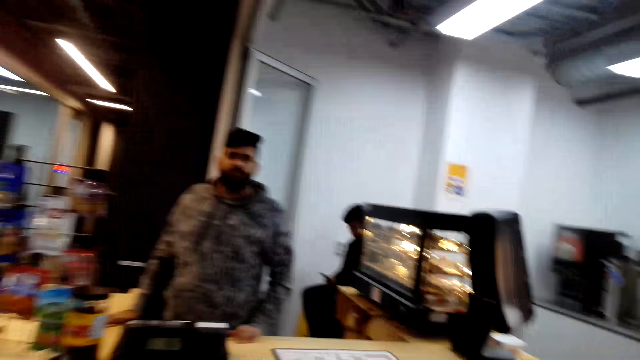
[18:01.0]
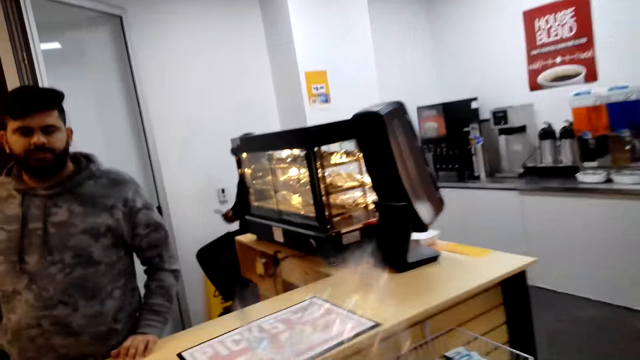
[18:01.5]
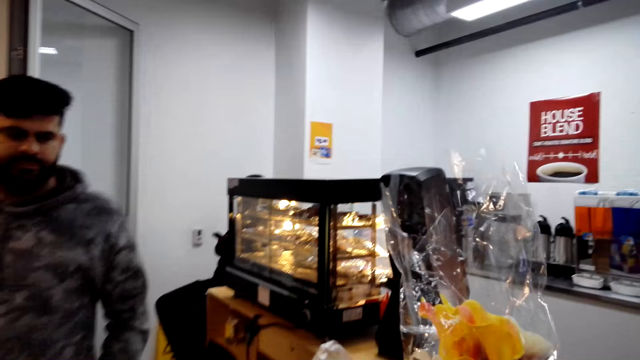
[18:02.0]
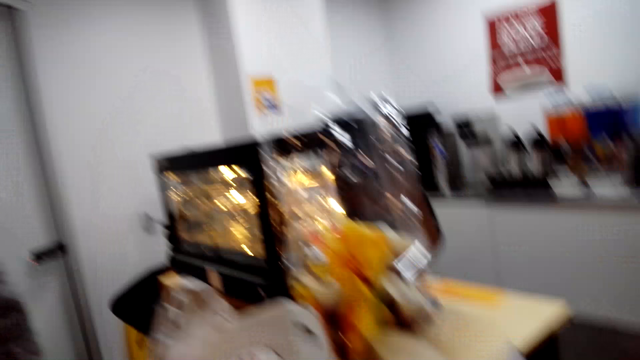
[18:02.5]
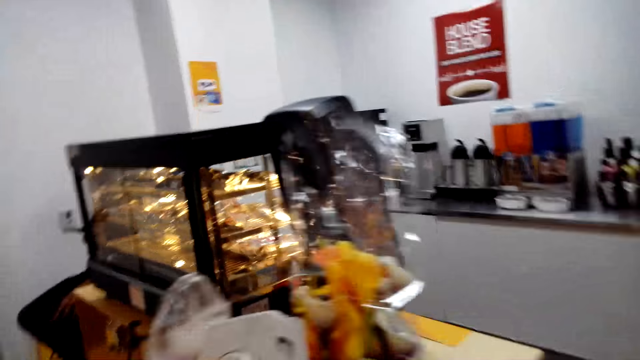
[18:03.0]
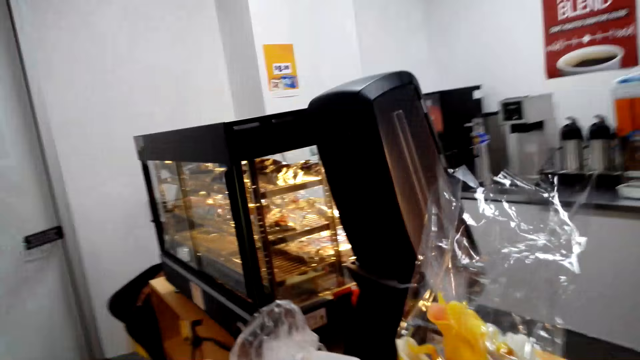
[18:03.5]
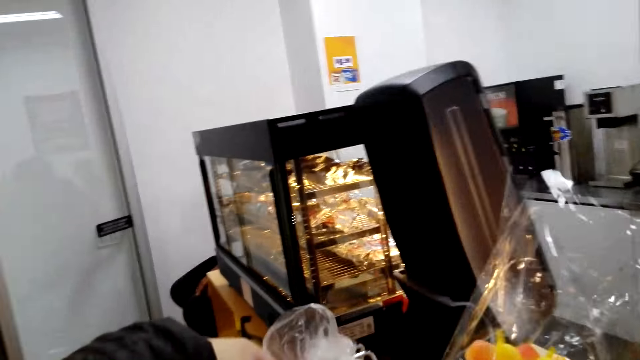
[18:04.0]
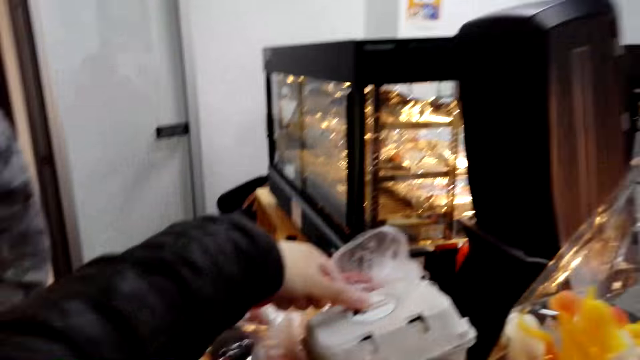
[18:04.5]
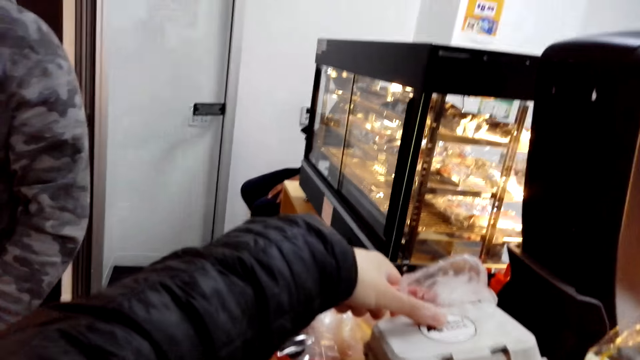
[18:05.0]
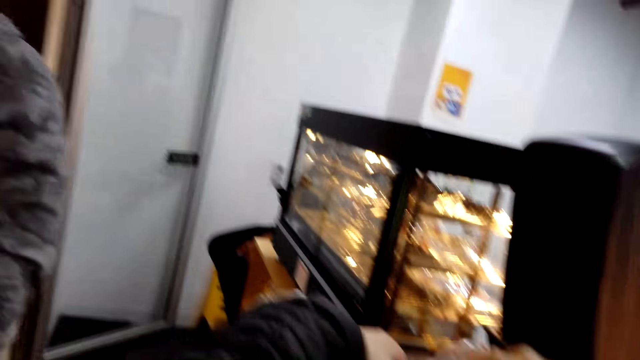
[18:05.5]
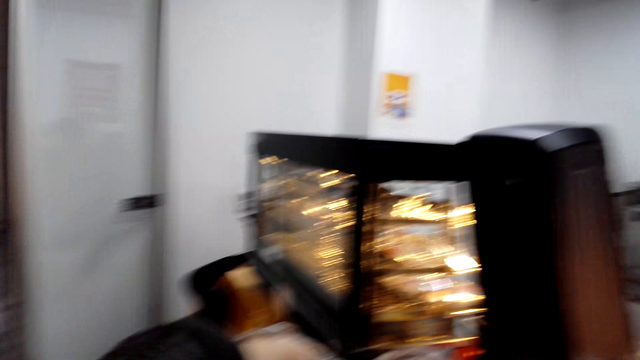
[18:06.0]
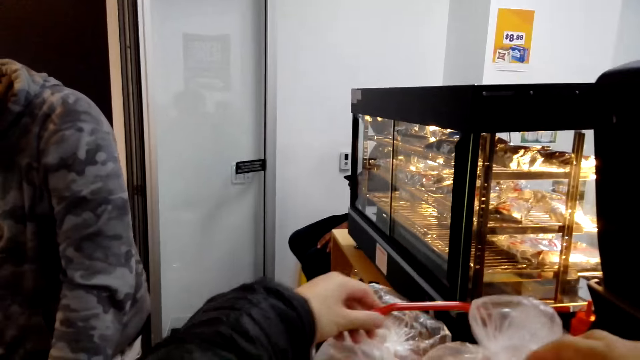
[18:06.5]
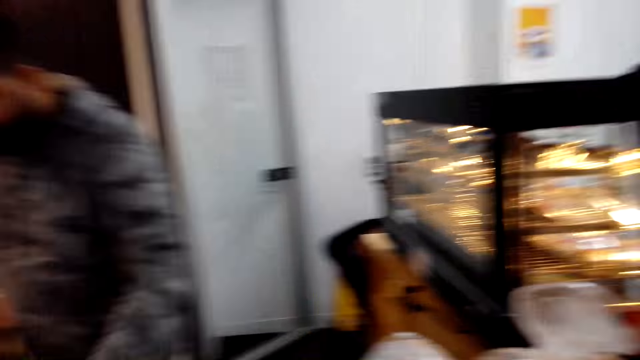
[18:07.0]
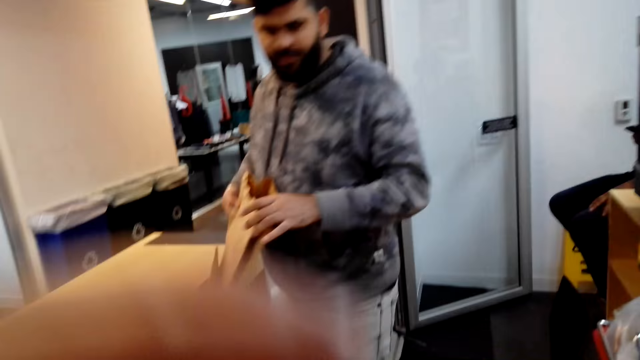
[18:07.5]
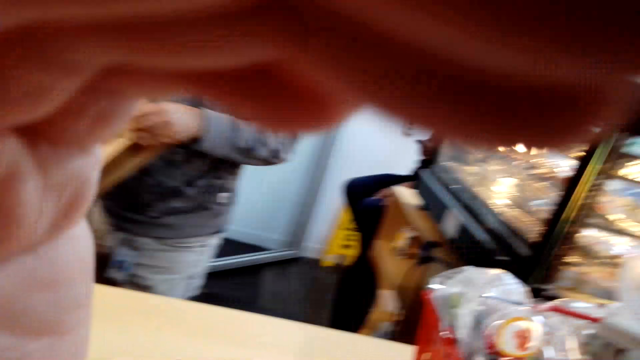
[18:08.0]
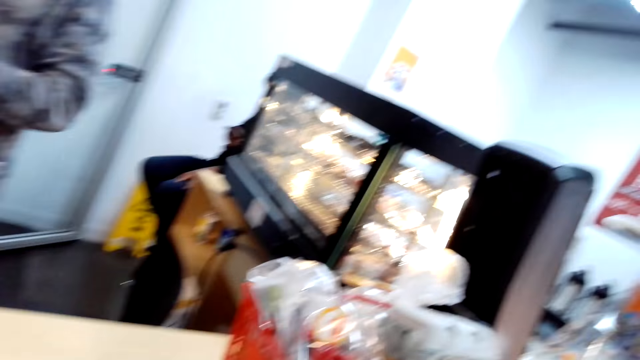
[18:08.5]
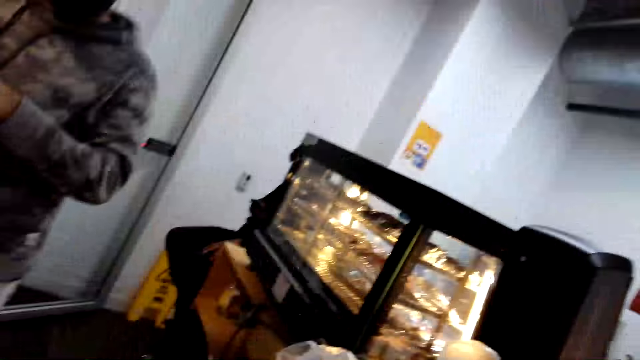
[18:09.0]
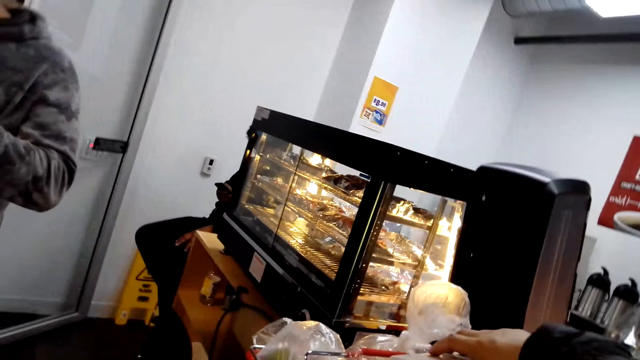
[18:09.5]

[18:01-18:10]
The camera wearer puts the basket on the counter. They talk to a person. They are on the cashier's desk.

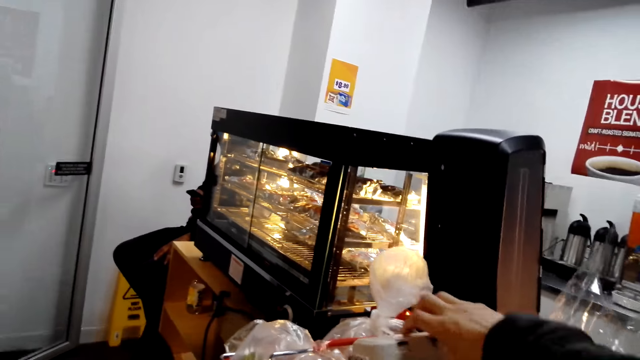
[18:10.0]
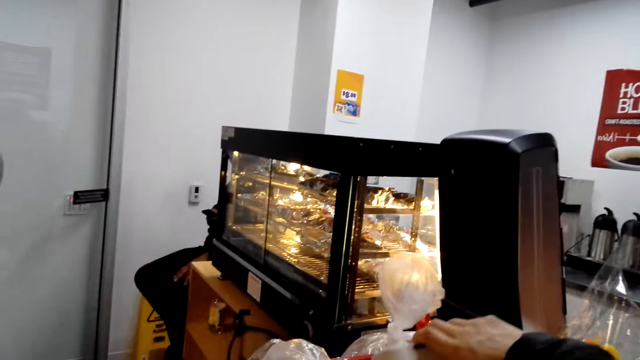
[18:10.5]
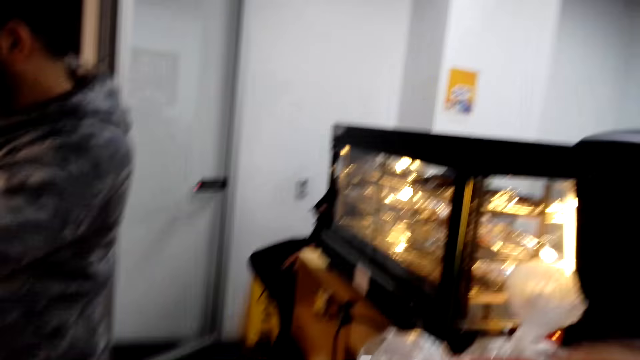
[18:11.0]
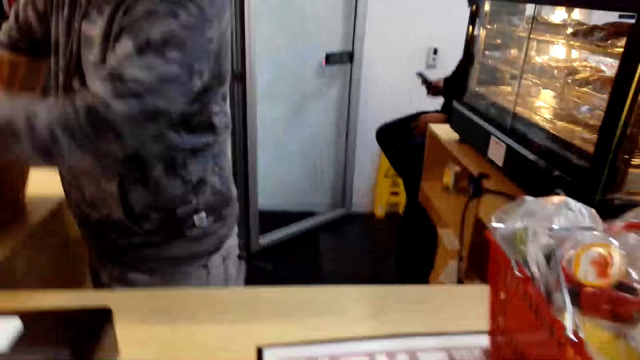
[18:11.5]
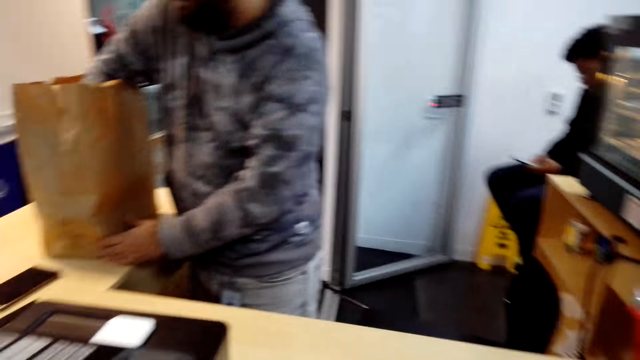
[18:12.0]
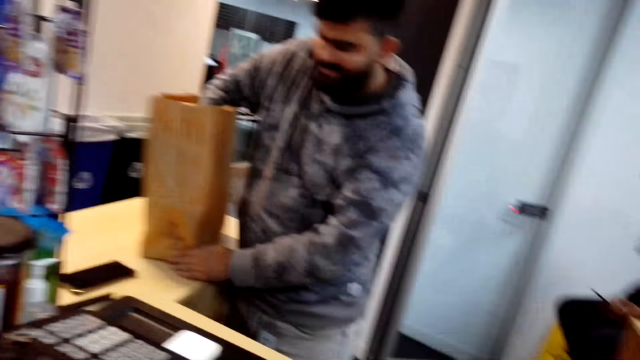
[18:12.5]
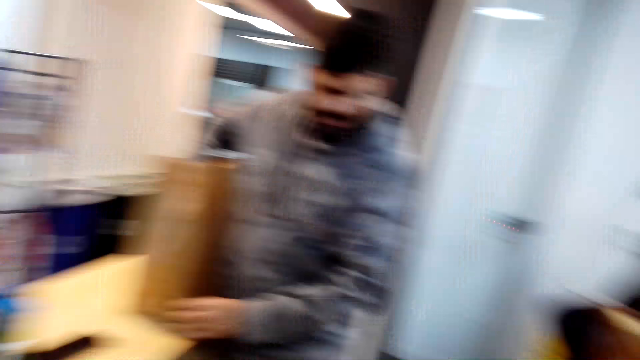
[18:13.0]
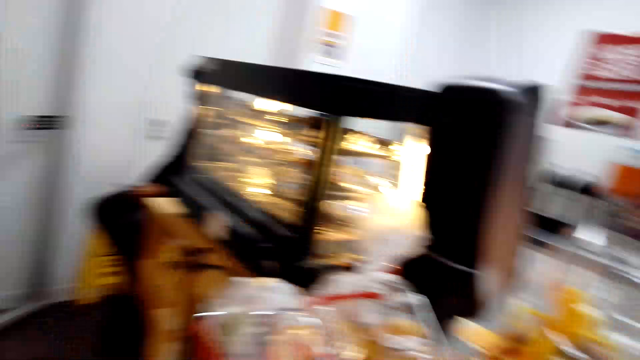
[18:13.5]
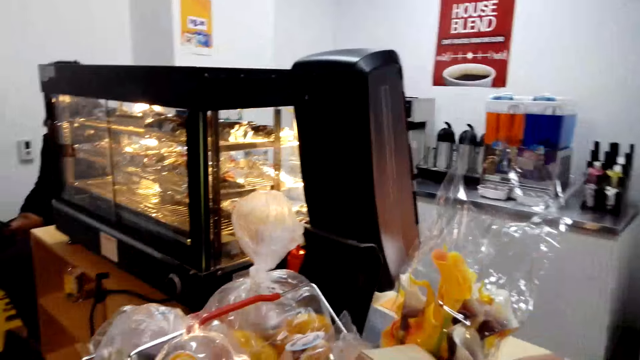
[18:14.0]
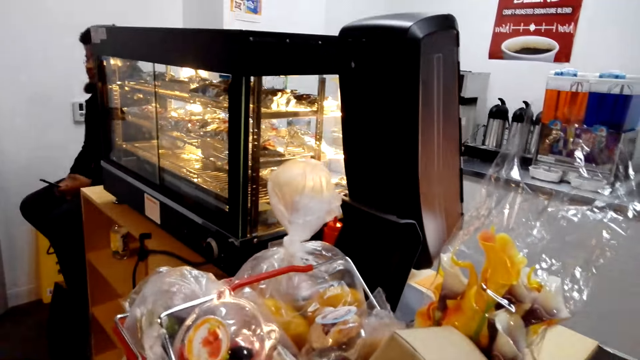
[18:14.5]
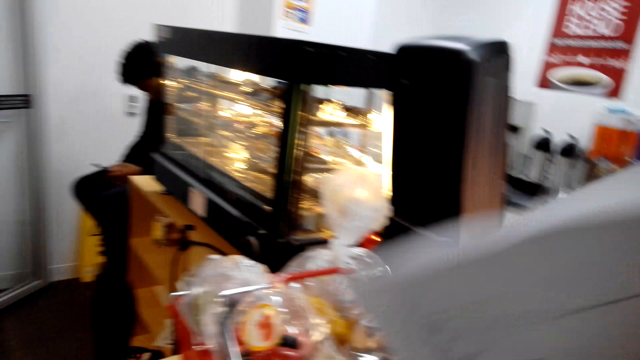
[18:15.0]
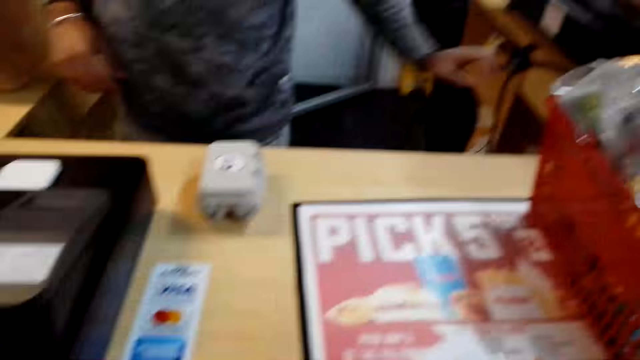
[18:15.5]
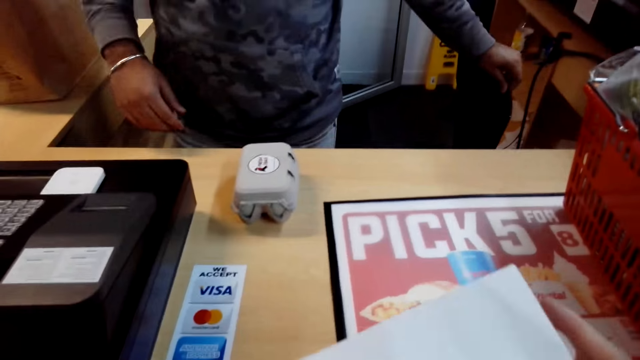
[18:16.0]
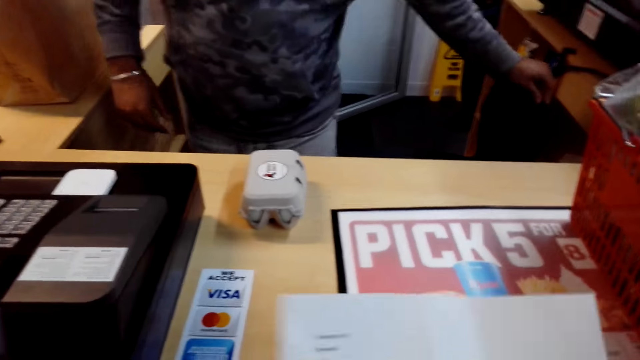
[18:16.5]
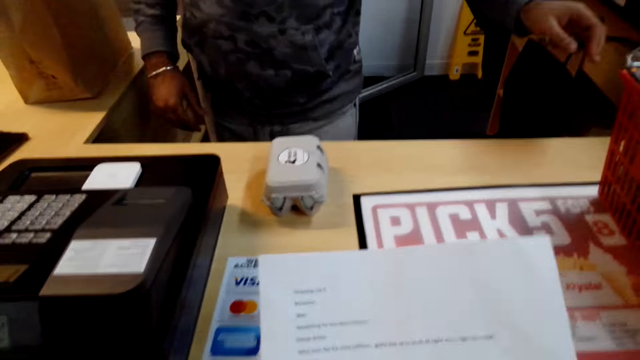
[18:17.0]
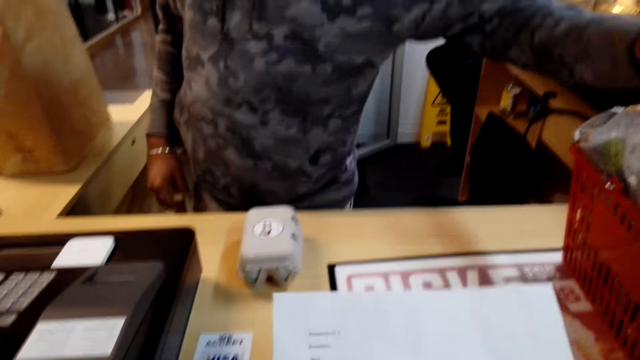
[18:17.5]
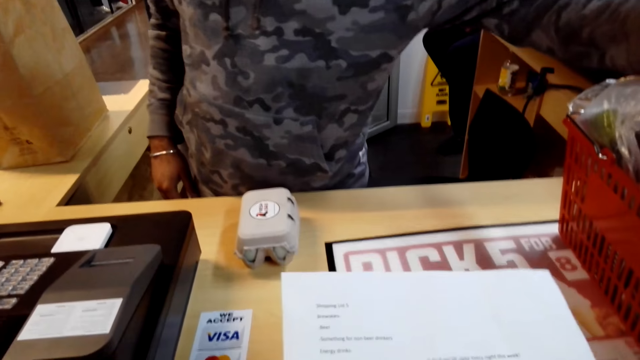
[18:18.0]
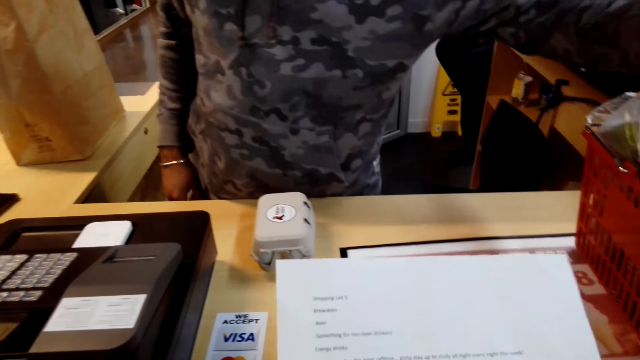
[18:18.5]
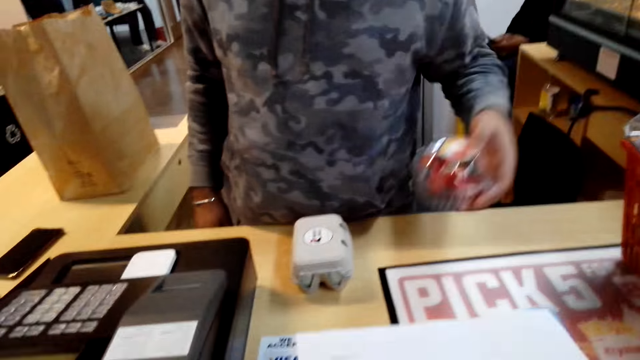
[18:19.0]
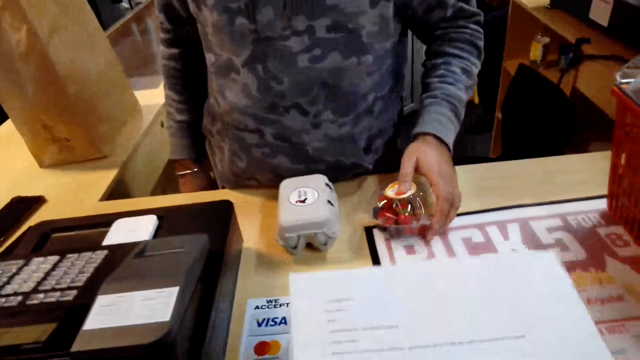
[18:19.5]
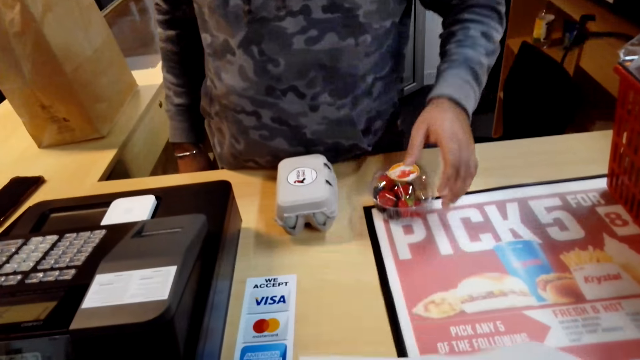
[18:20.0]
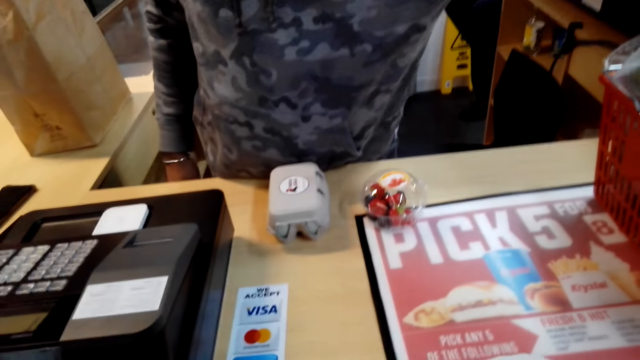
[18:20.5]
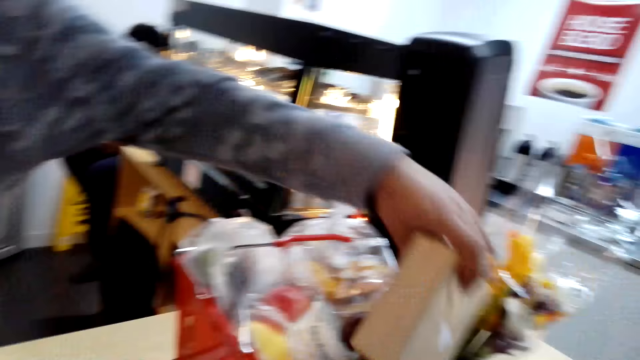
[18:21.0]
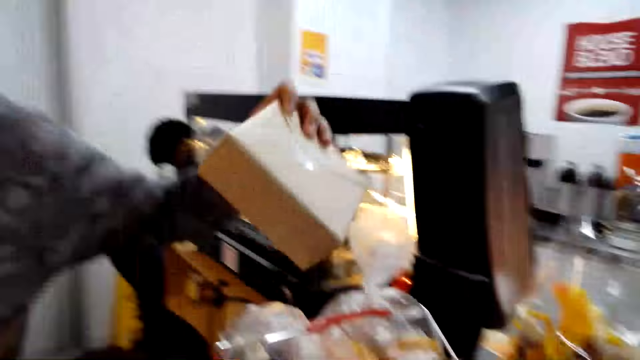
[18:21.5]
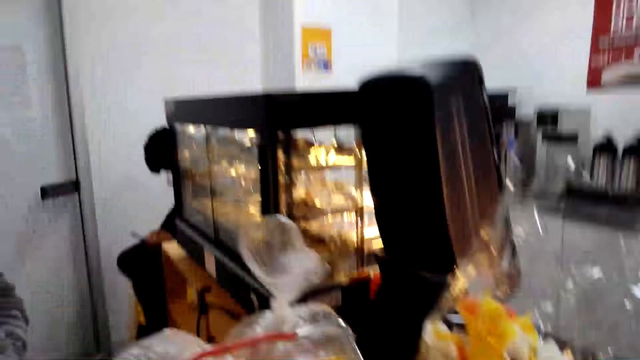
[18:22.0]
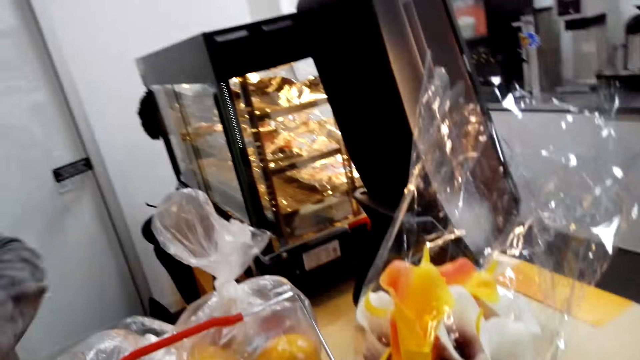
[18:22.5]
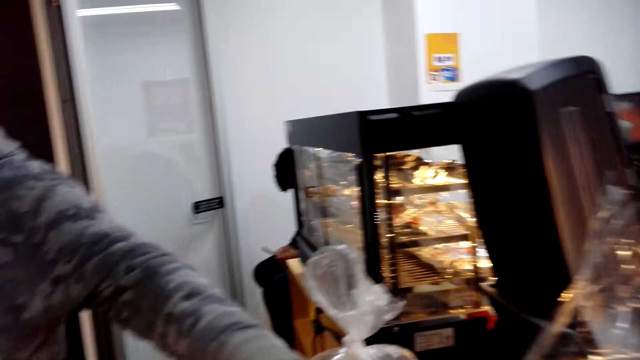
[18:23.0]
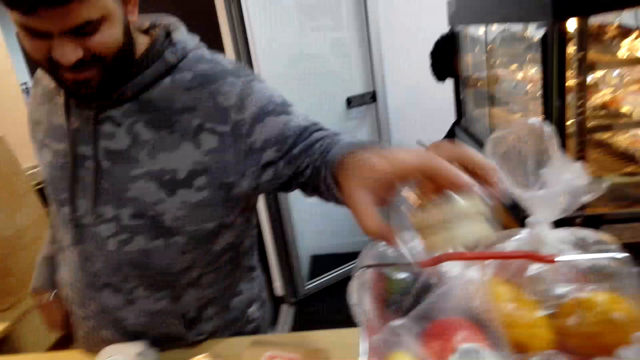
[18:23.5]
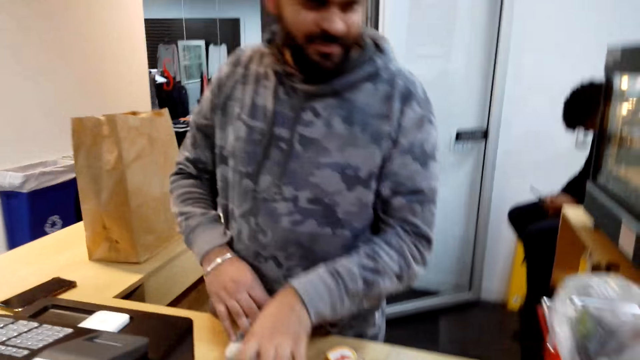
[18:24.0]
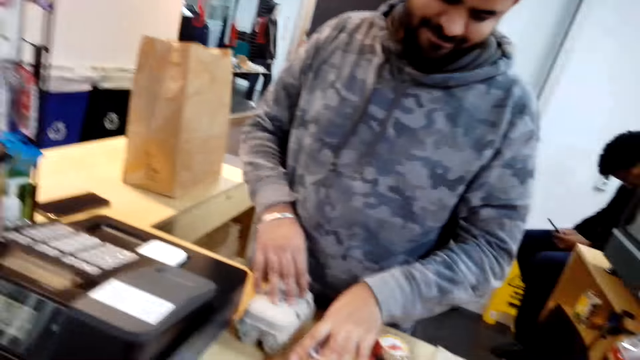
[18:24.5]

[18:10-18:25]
A person opens a carrier bag. The camera wearer looks at the shopping list. The person removes goods from the shopping basket.
